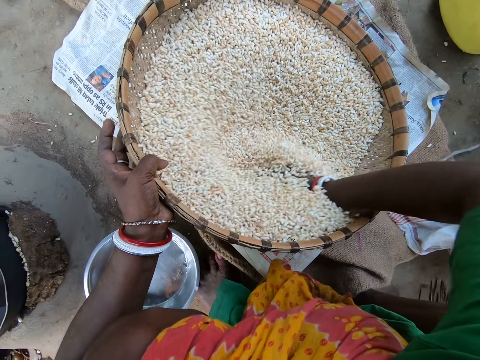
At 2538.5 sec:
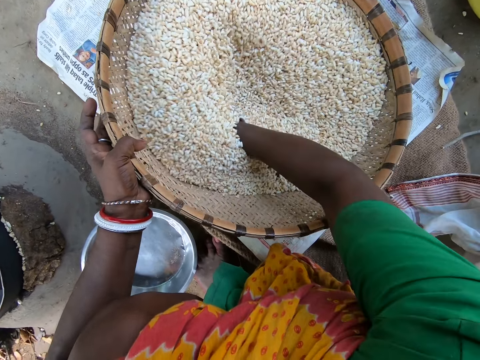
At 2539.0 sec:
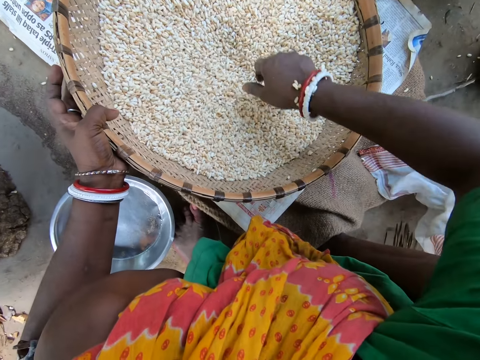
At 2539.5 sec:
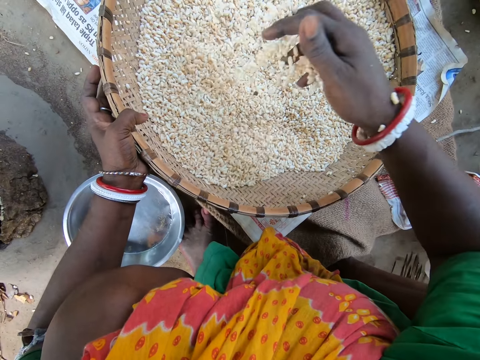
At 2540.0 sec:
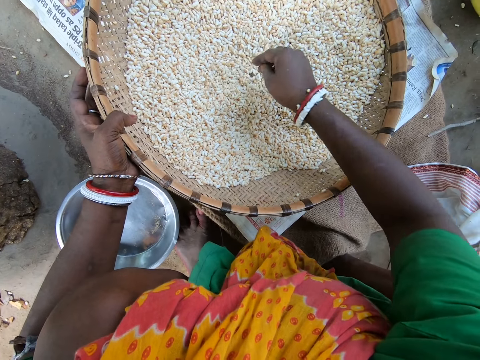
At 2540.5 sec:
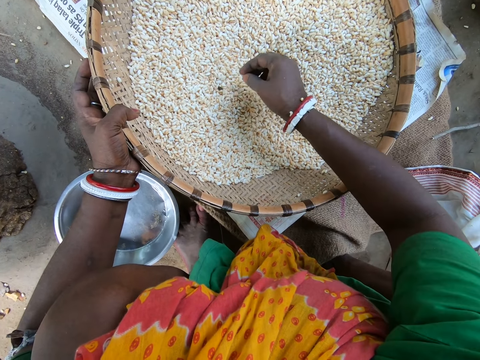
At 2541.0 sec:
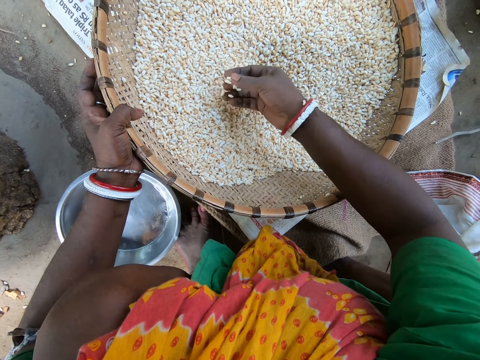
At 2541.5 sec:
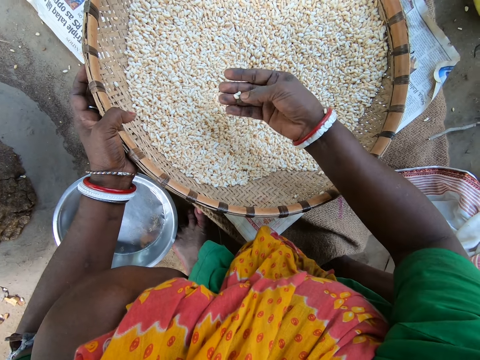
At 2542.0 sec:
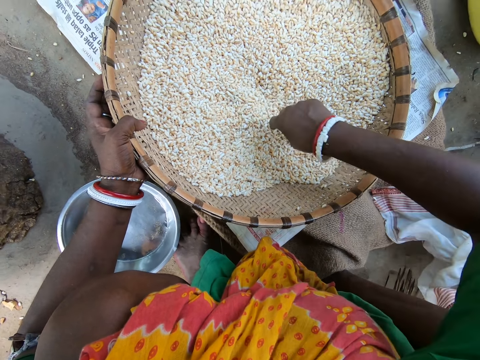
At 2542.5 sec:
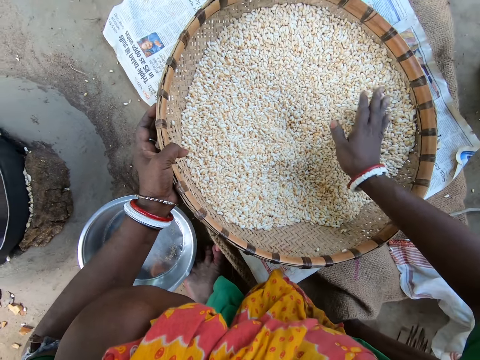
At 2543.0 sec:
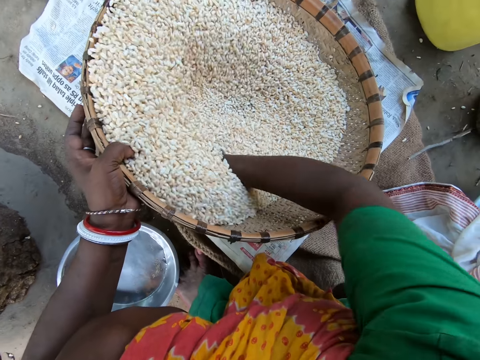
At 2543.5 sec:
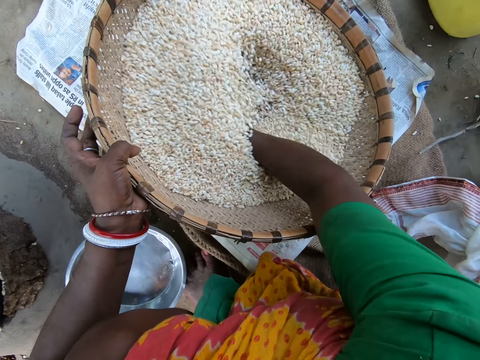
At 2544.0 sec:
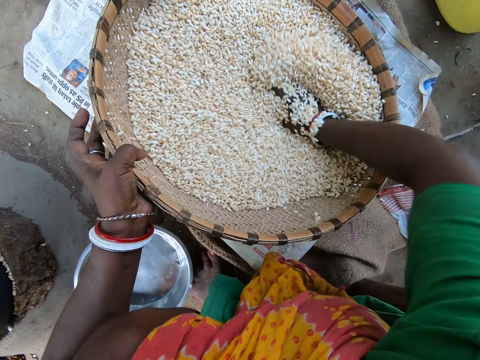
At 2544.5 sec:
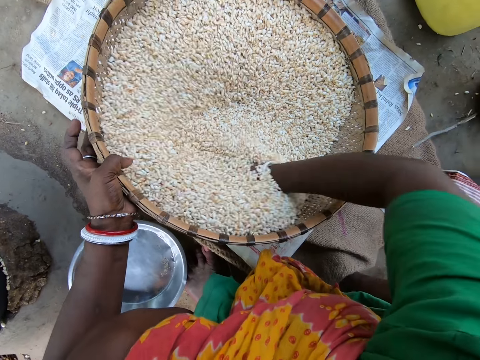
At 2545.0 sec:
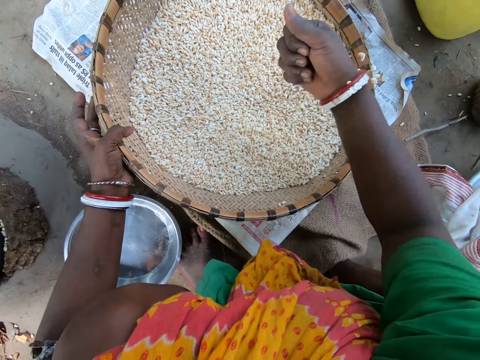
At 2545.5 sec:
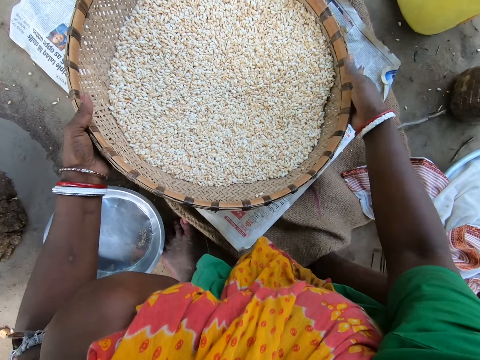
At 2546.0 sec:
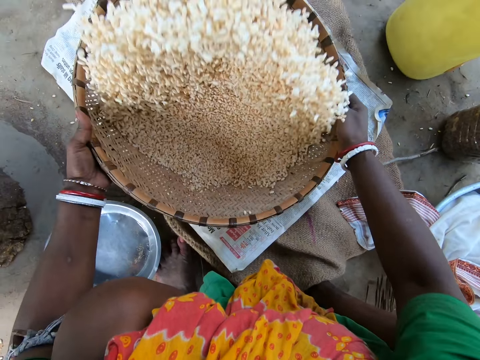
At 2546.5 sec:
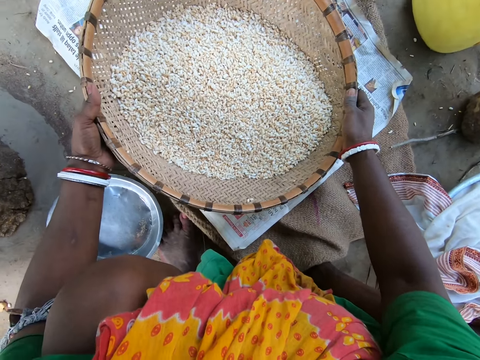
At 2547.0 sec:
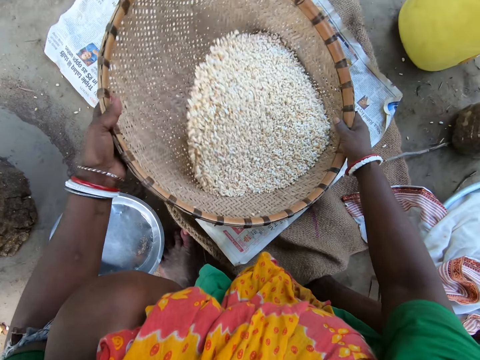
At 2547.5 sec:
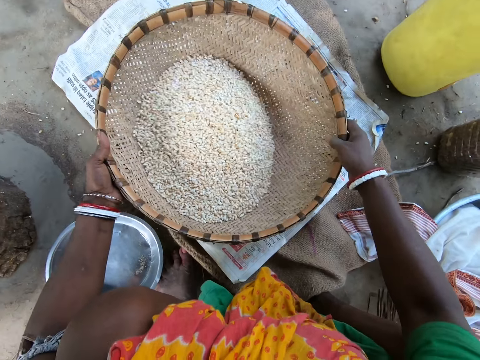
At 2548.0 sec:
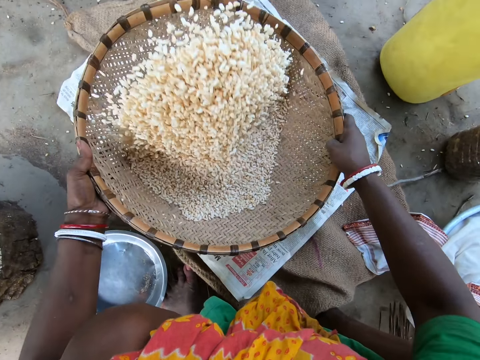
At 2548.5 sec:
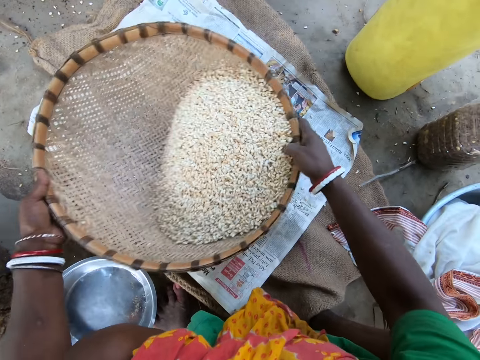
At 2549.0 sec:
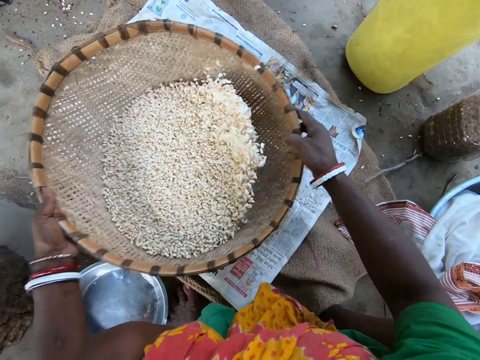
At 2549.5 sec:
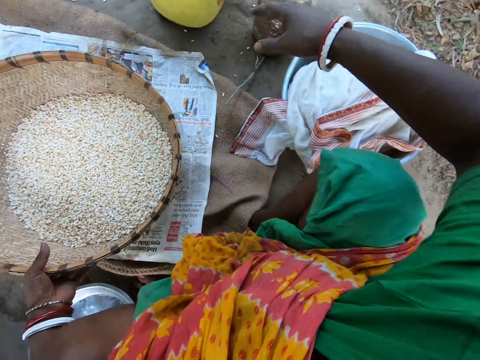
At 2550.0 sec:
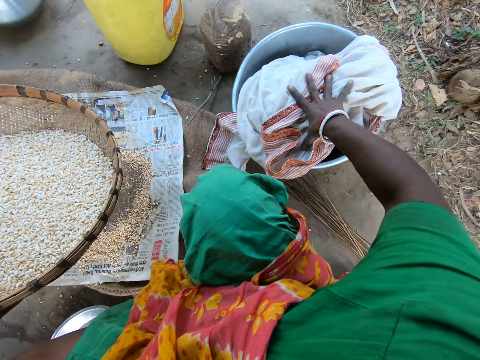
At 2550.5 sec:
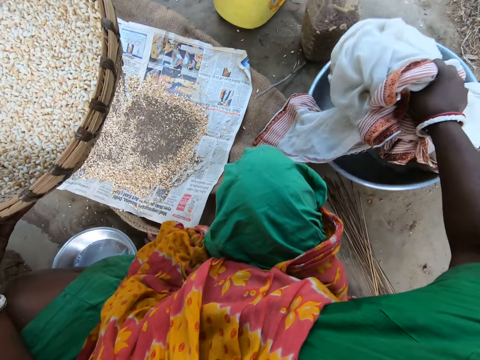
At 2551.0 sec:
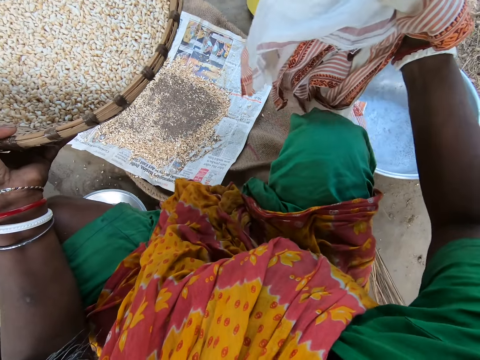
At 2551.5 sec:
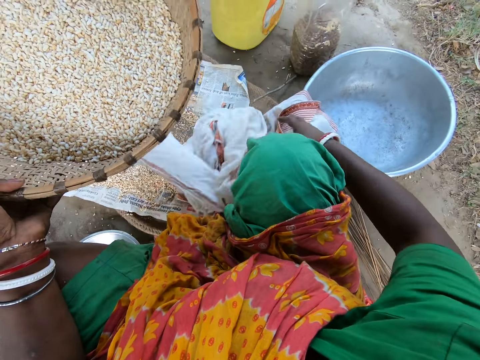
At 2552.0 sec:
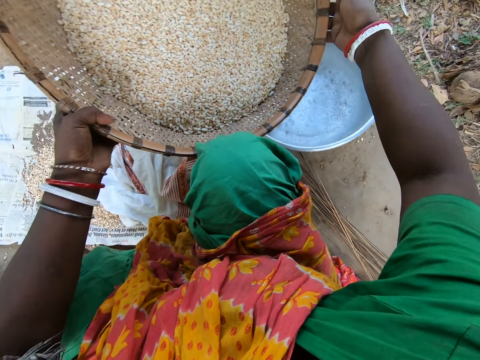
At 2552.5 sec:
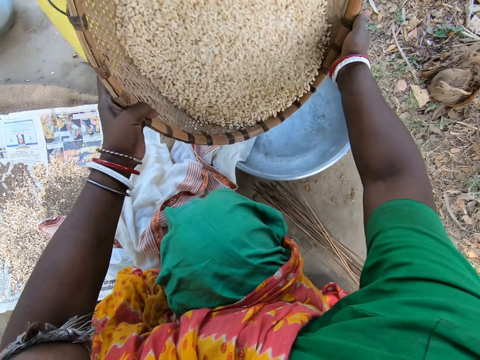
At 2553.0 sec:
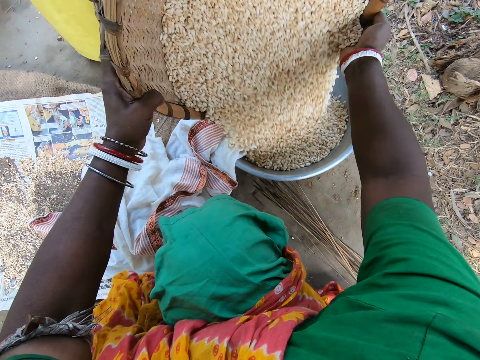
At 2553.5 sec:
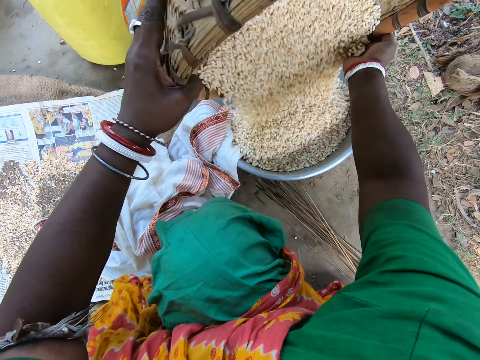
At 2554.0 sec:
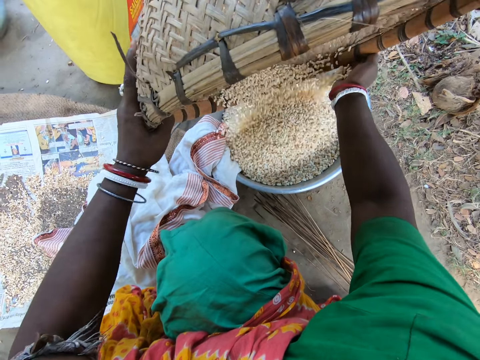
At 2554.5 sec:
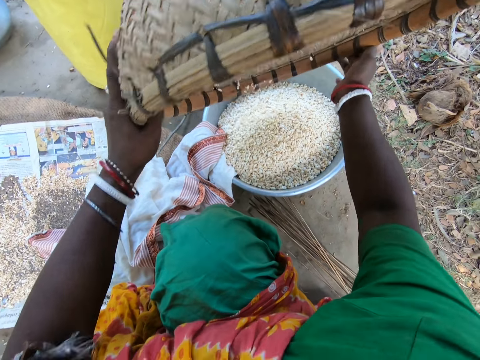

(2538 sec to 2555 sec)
The camera wearer removes chaff from the grain. They move the chaff. They winnow chaff from the grain with hands. They sieve the grains. They winnow chaff from the grain with a winnowing basket. They sieve the grains again. They lift a garment or cloth from the tray. They pour grain inside the tray or bucket from the winnowing basket.

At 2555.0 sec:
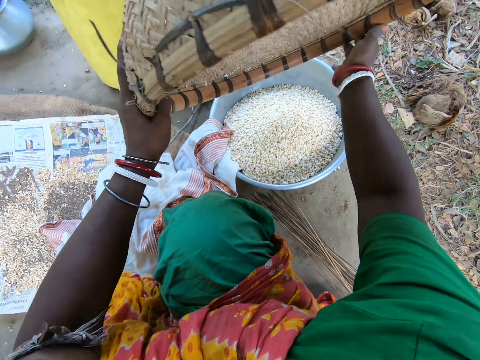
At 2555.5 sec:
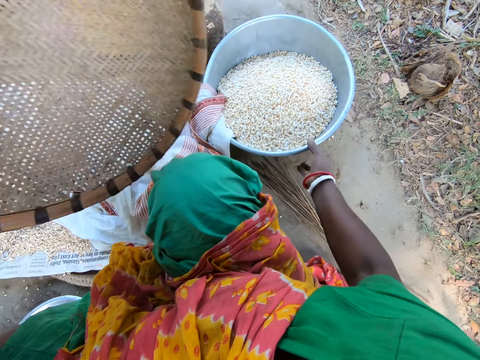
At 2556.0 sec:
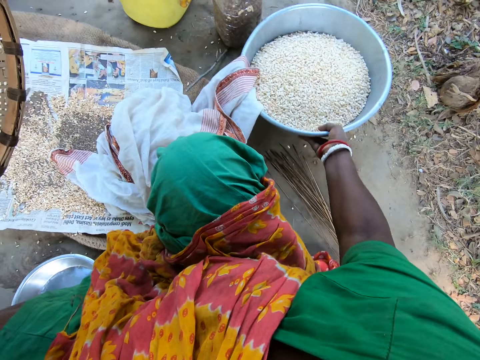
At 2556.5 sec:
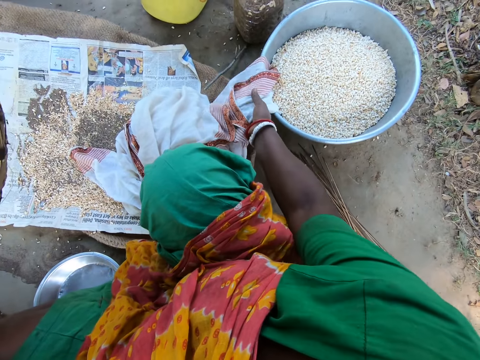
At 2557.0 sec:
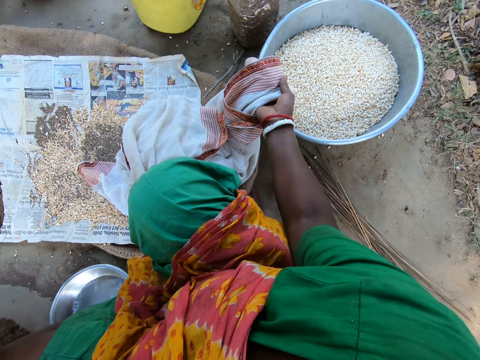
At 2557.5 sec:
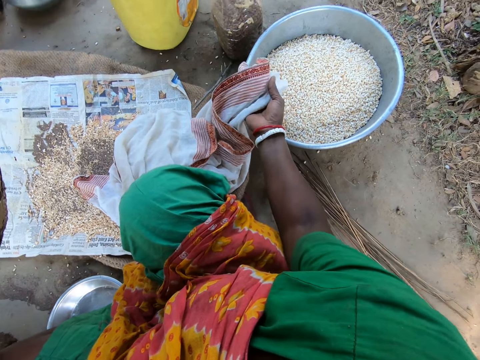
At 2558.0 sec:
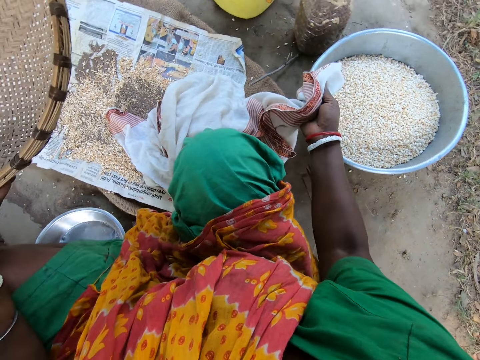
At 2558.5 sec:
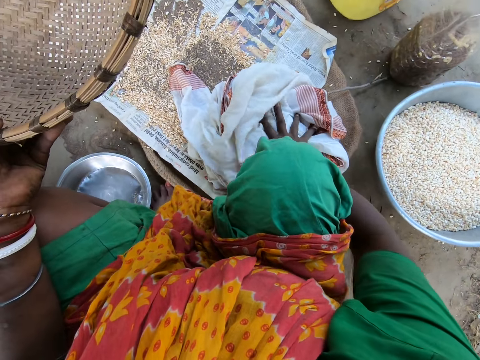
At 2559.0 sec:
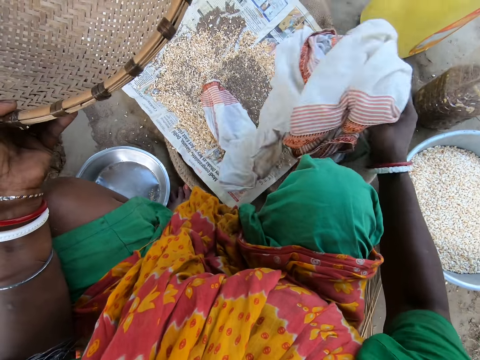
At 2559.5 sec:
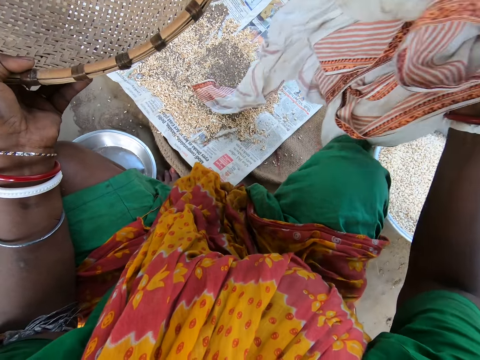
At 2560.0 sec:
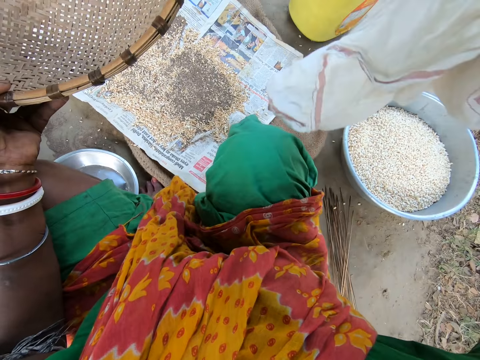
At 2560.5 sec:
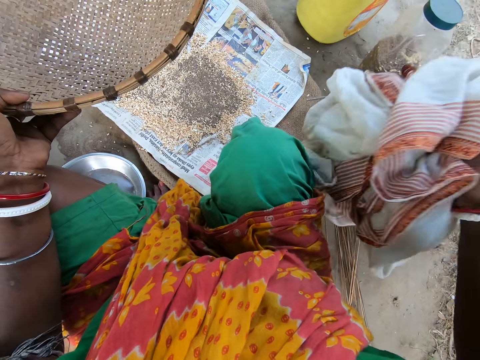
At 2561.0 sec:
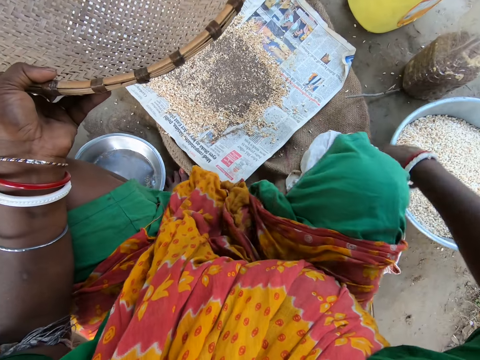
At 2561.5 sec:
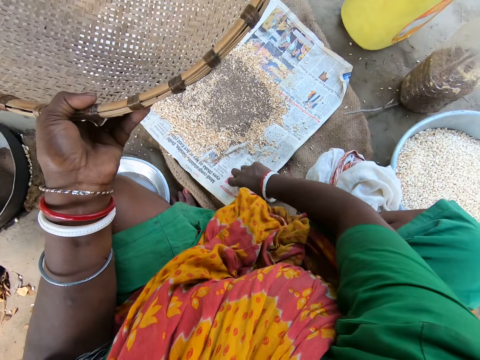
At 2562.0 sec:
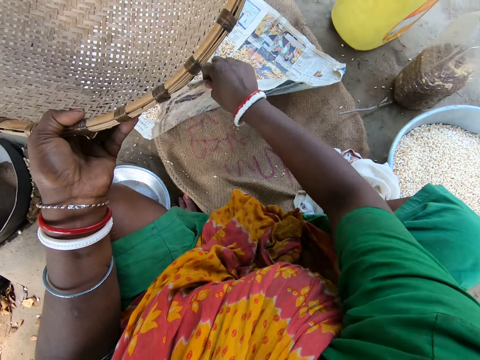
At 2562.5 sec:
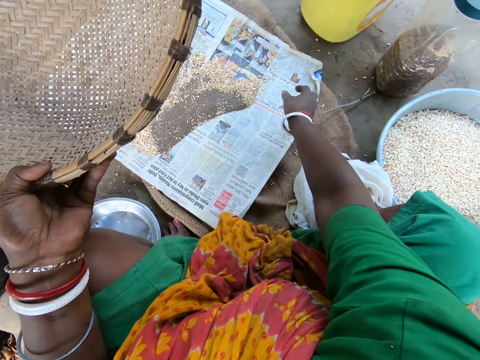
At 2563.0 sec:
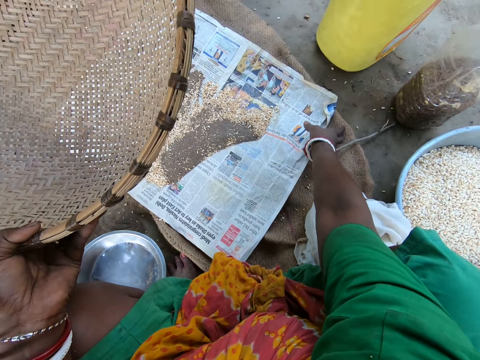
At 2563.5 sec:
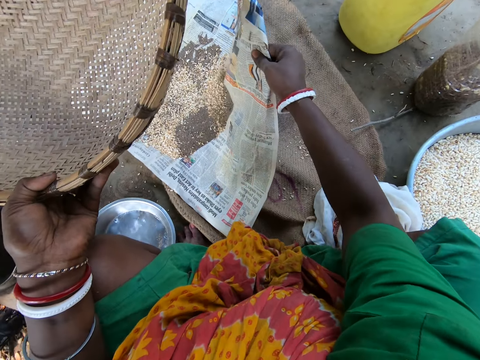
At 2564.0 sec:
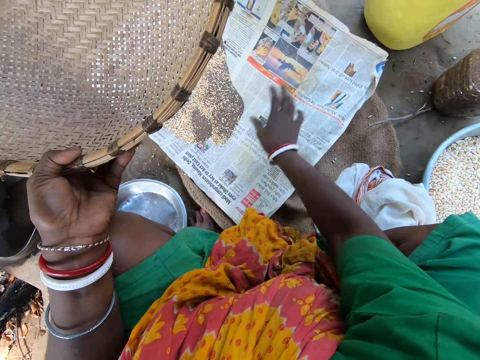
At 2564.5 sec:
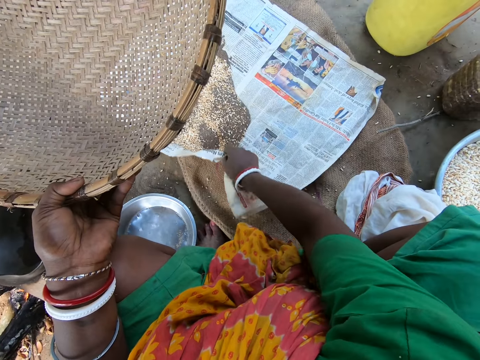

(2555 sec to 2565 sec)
The camera wearer touches the tray or bucket. They shake the bucket. They remove the garment or cloth from the tray. They shake the cloth. They lift the garment from the ground. They place the garment on the ground. They lift the newspaper with chaff on the ground.
